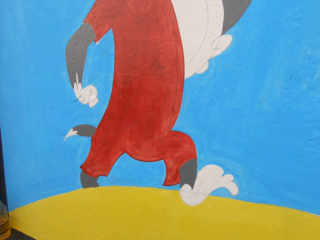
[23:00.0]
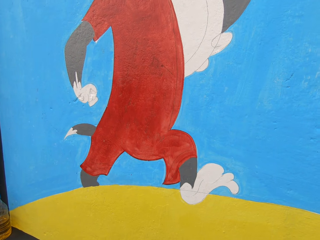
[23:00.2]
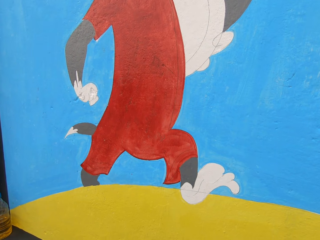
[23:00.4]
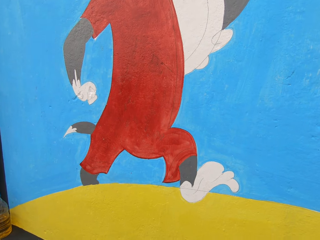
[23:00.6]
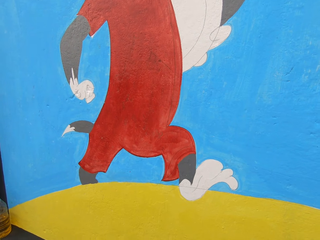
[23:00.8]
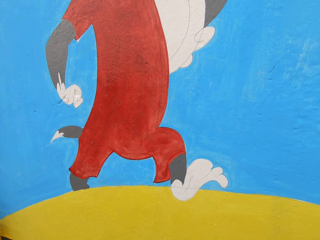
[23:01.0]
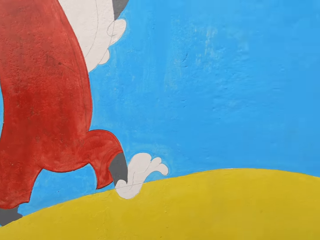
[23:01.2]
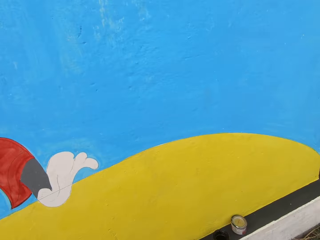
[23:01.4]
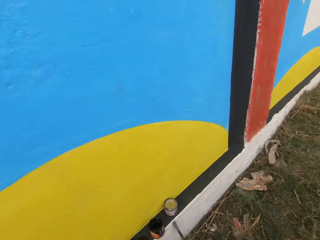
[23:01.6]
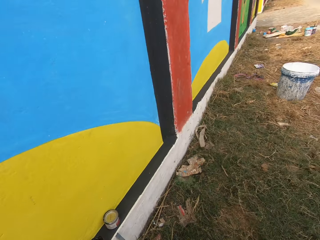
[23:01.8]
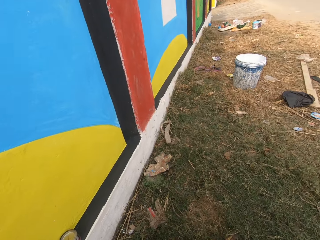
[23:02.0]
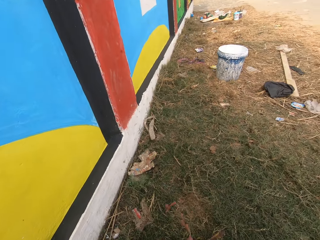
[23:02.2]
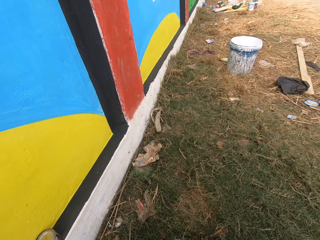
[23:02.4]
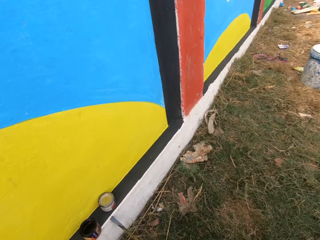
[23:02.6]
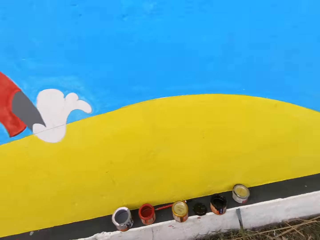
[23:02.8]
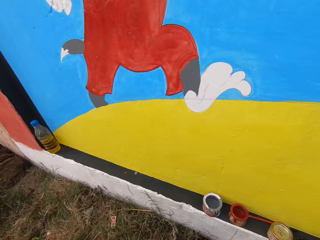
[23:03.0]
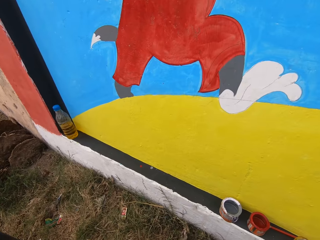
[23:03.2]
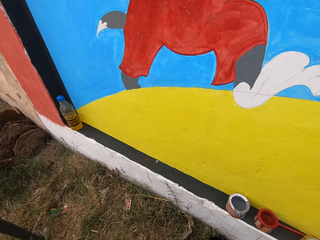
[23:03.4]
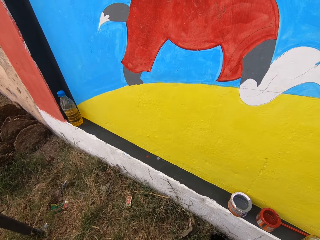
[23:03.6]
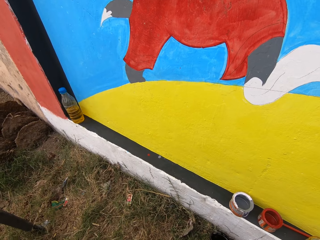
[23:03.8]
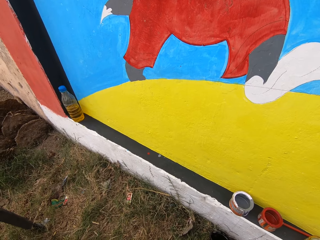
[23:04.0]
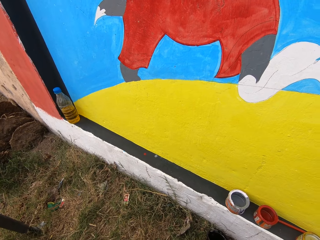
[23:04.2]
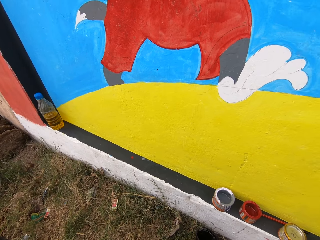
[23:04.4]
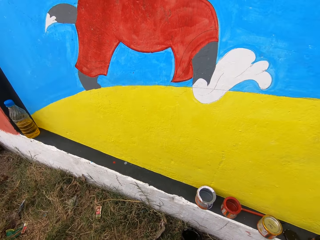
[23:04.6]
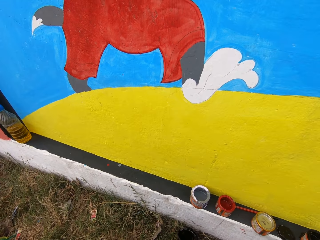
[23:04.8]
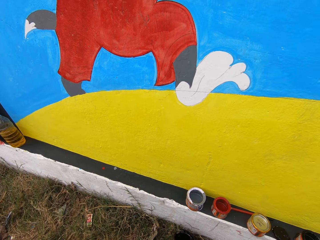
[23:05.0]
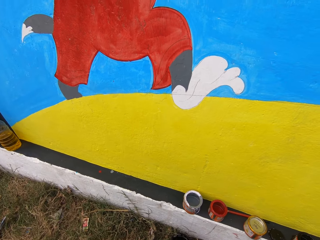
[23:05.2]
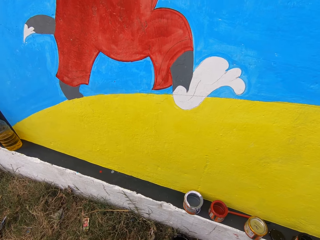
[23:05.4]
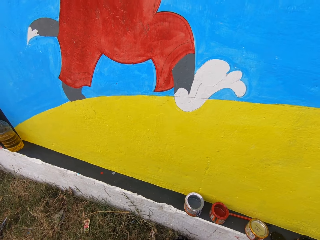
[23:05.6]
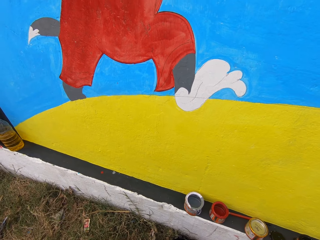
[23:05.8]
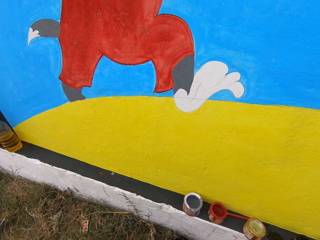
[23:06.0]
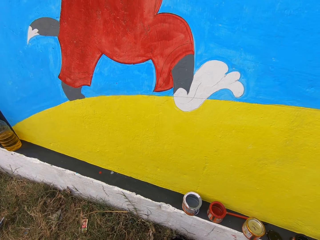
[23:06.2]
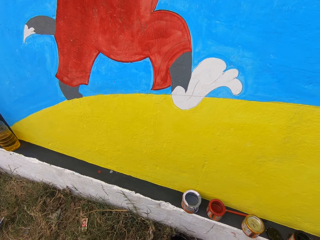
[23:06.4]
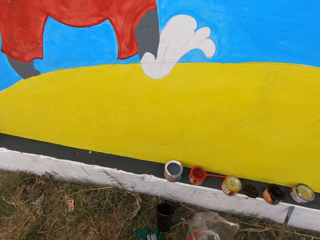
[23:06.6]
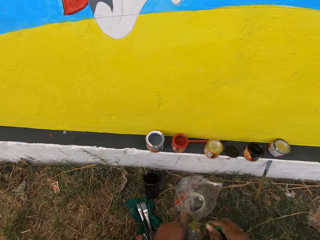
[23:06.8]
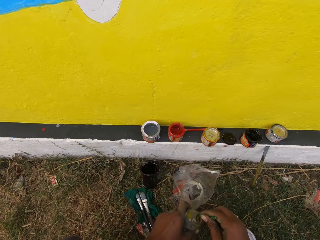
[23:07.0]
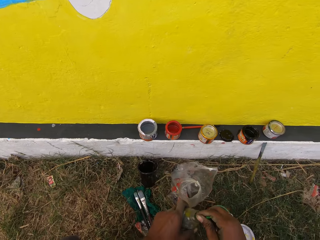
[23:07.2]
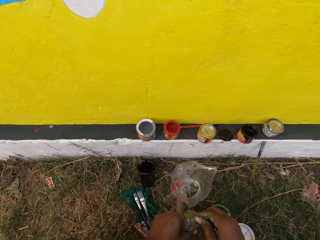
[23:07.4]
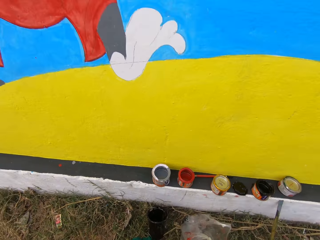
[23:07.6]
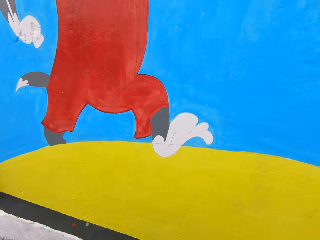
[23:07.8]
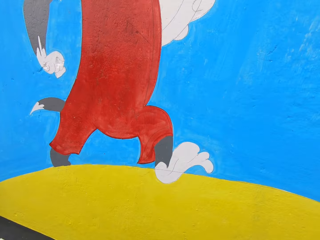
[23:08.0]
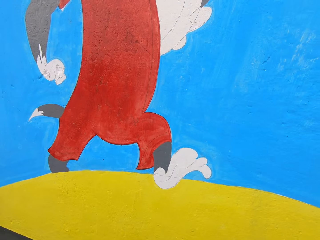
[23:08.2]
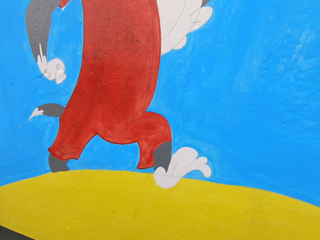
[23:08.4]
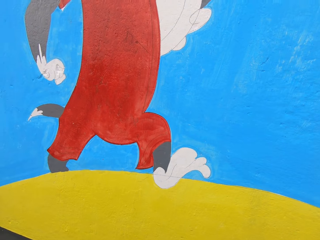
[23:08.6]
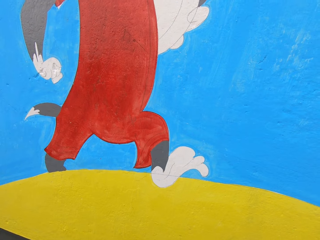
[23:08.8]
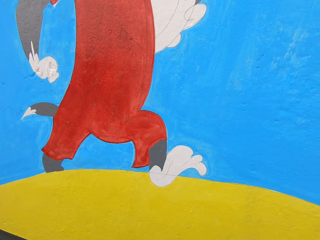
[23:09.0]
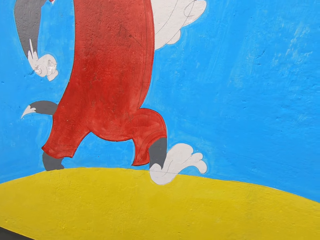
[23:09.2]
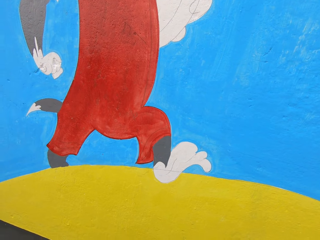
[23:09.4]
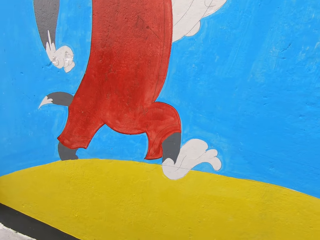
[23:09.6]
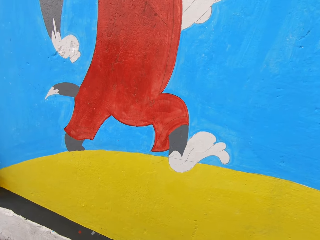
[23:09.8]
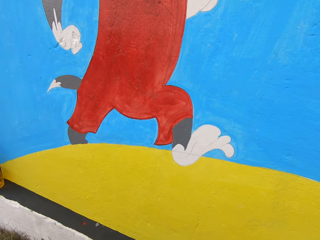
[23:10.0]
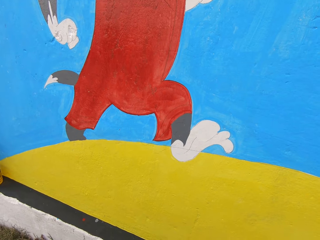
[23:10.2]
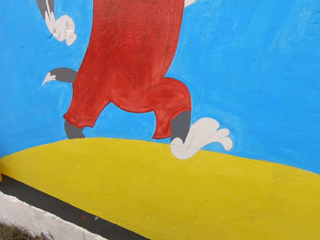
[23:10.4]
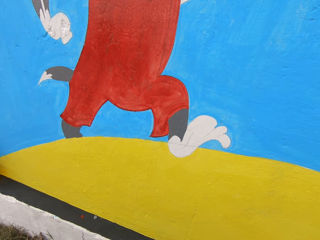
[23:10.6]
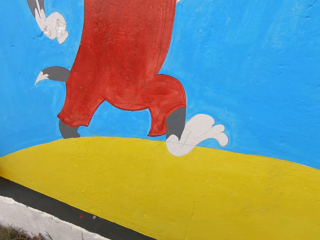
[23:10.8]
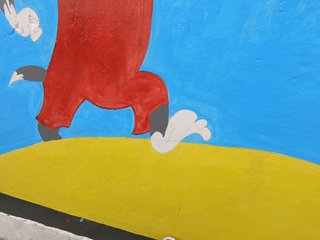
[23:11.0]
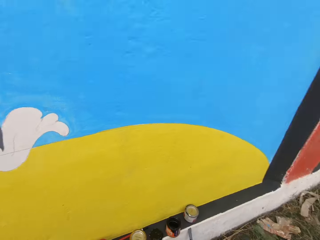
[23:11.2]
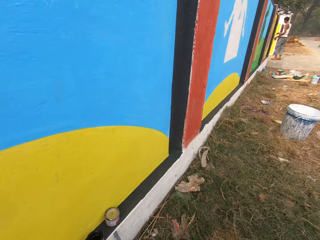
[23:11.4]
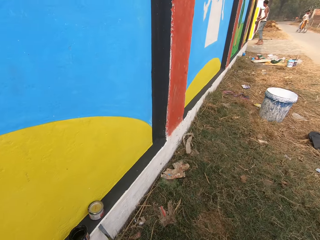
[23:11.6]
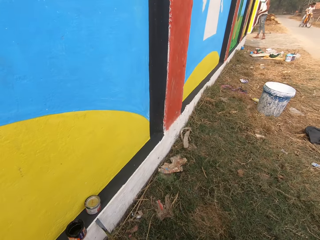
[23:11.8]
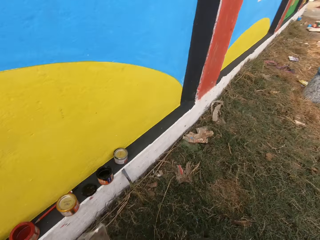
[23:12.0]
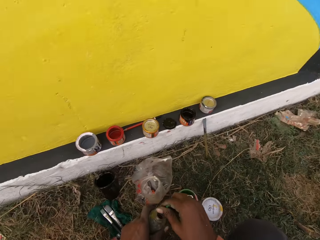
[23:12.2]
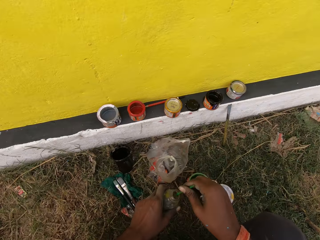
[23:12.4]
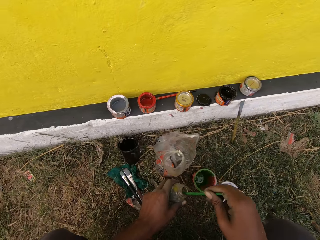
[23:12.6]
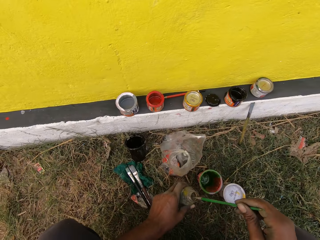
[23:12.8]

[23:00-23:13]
The camera wearer turns to his right. He spits on the ground. He turns to his left. He shakes a paint brush. He looks at the brush and bottle in his hands. He looks at the painting on the wall. He turns to his right.

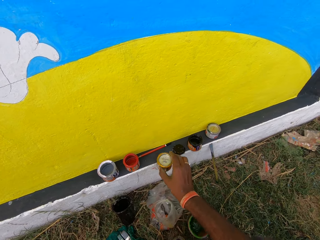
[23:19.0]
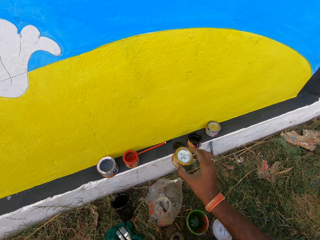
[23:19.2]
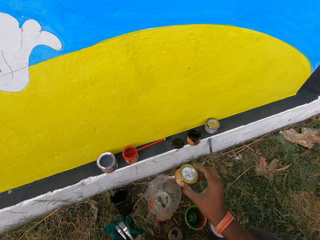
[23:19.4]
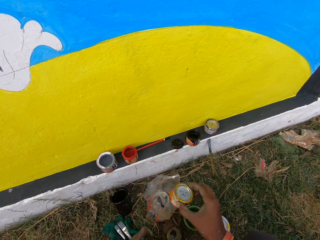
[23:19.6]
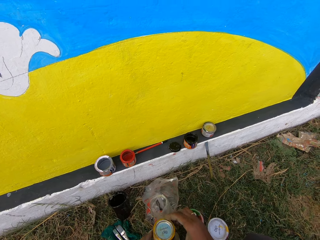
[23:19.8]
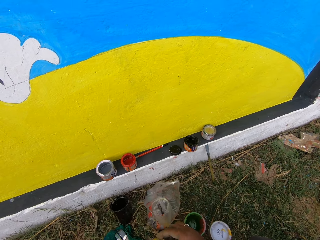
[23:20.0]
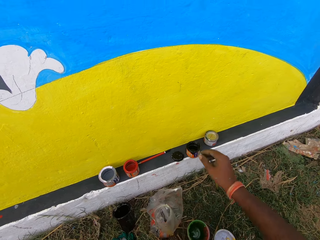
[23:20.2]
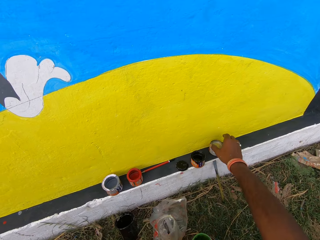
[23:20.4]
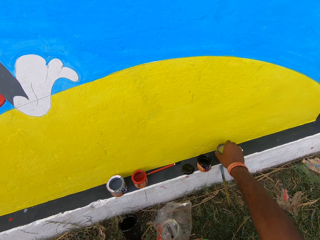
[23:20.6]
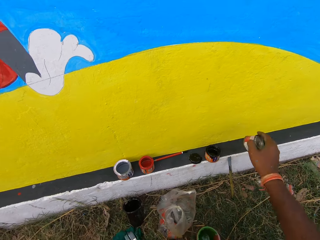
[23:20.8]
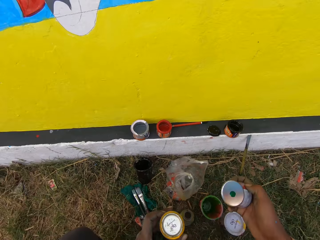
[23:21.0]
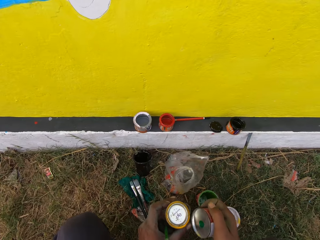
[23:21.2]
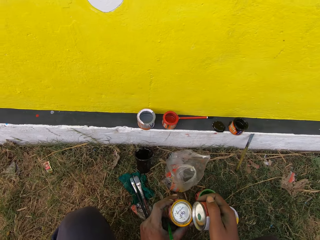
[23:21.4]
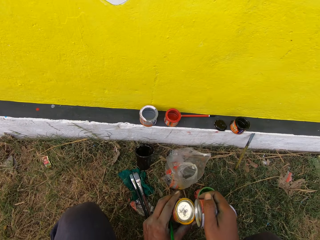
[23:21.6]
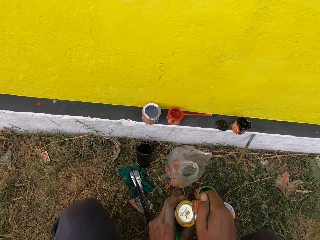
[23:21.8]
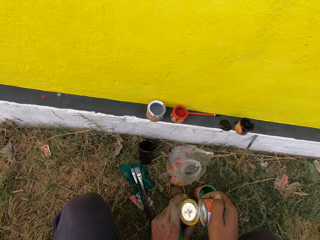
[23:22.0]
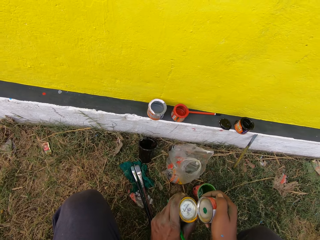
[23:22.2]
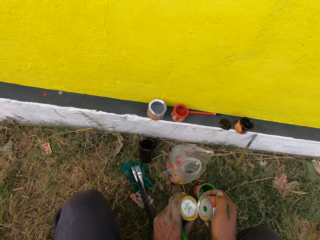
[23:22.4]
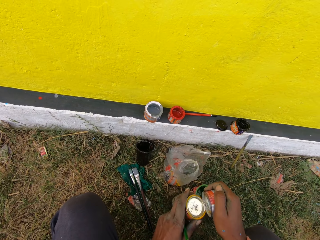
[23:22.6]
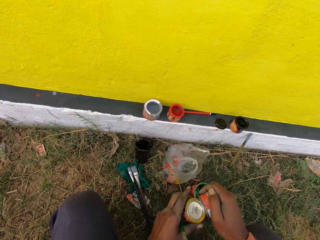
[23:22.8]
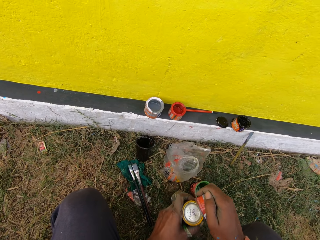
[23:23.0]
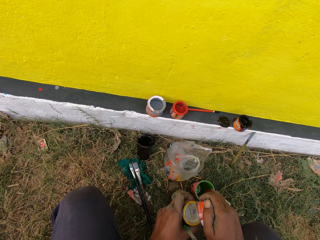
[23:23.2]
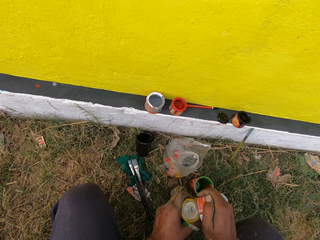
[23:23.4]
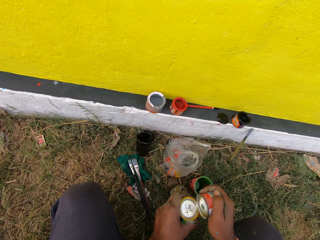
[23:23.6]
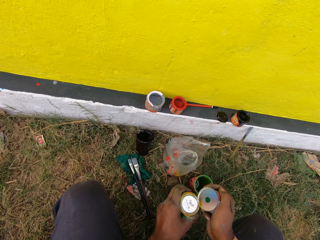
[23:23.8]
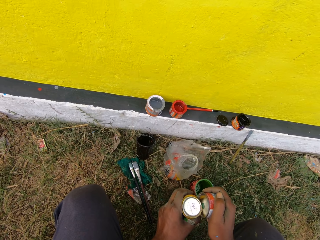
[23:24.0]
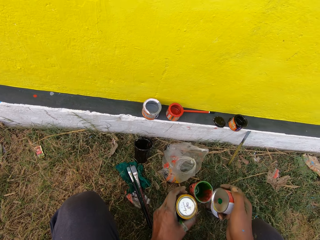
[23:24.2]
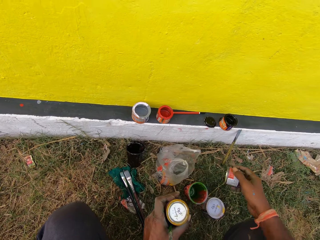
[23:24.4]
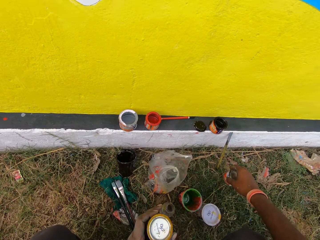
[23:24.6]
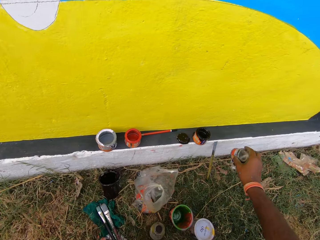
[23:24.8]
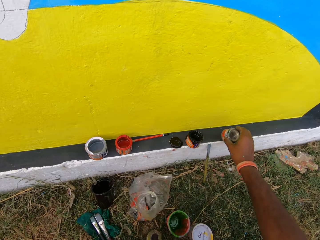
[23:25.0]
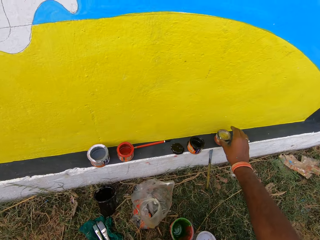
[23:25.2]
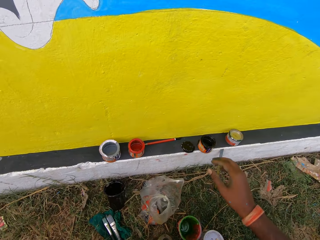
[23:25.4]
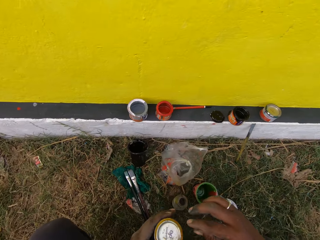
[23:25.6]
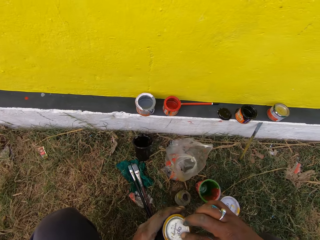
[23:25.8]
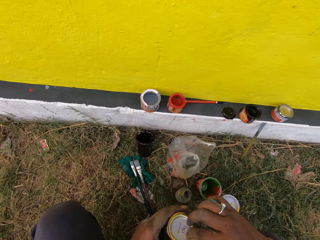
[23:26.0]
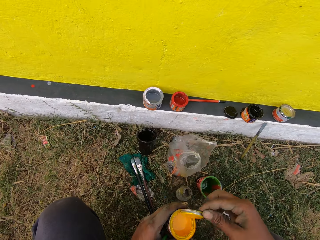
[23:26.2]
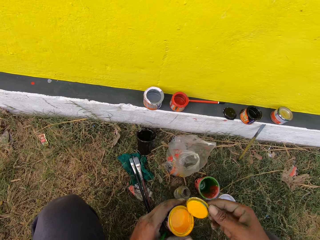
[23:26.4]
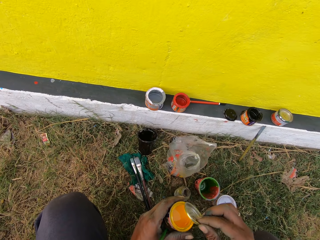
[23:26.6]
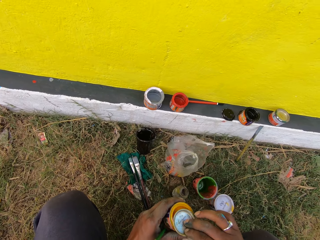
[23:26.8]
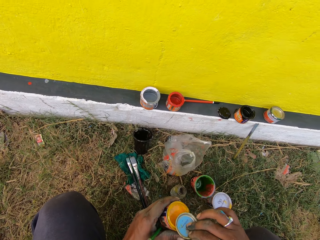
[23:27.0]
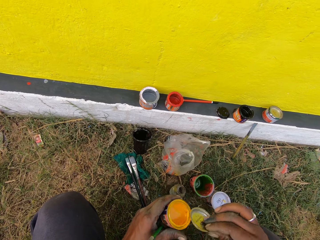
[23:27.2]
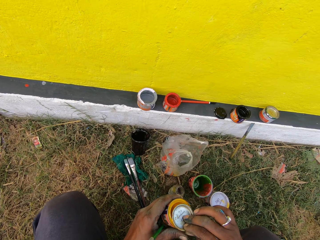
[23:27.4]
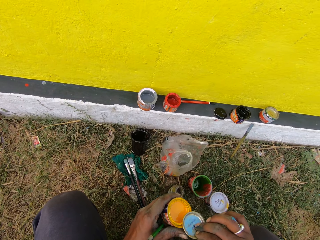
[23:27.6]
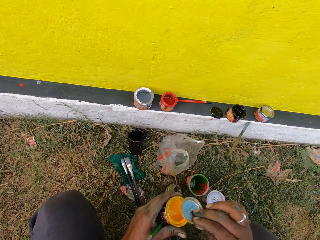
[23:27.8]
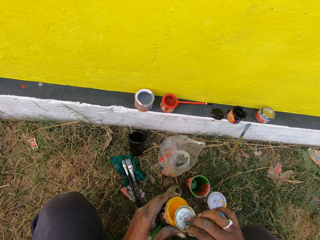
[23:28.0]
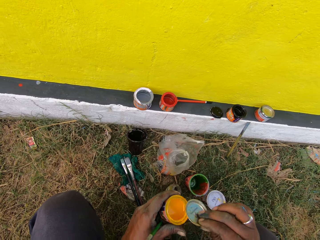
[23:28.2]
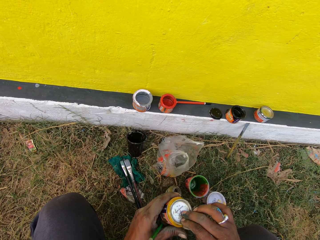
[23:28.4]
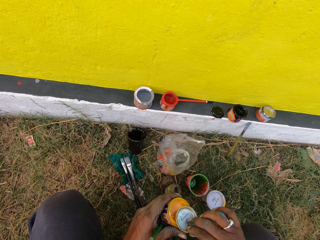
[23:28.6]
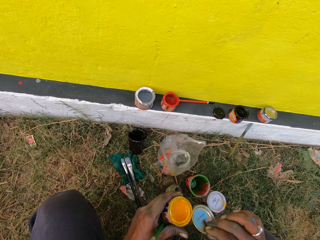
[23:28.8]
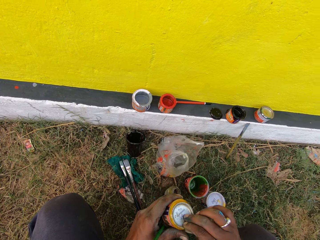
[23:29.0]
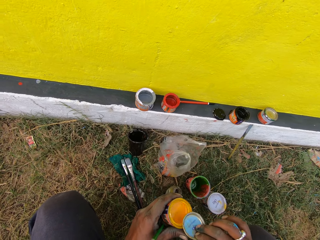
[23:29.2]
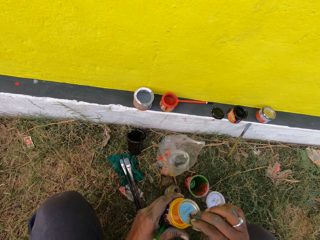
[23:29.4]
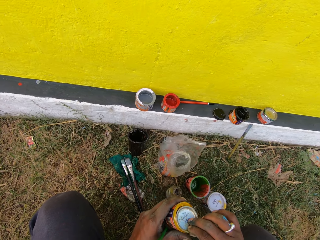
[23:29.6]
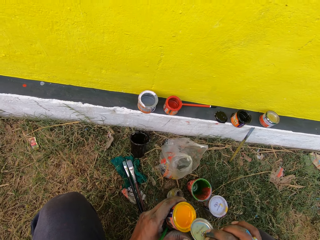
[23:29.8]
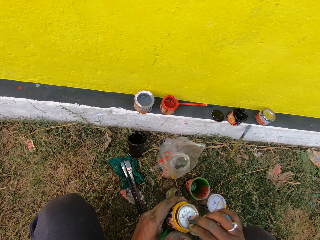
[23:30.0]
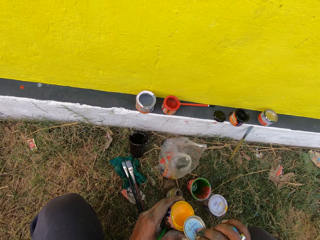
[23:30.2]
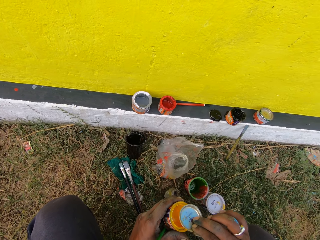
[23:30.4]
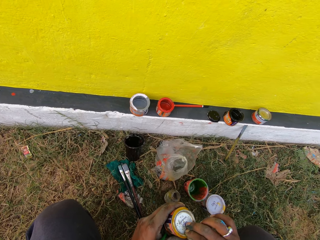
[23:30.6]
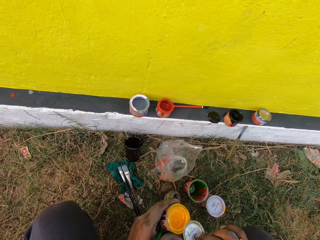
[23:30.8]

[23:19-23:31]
The camera wearer picks up a can of paint from the slab on the floor with his right hand. He shakes the can of paint with his right hand. He picks up another can of paint from the slab on the floor with his right hand. He opens the can in his left hand with the can in his right hand. He drops the can of paint on the slab on the floor with his right hand. He opens the can in his left hand with his right hand. He holds a lid. He wipes the cover of the can on the edge of the can of paint with his right hand. He removes paint in the lid.
